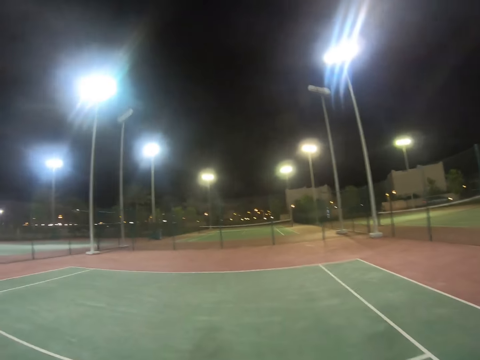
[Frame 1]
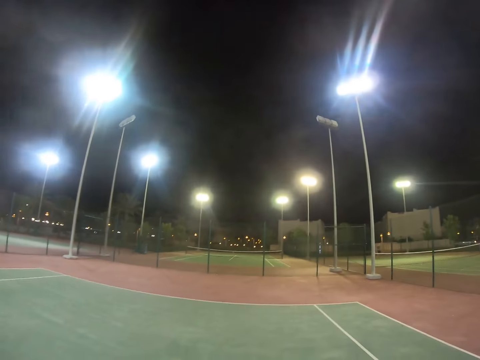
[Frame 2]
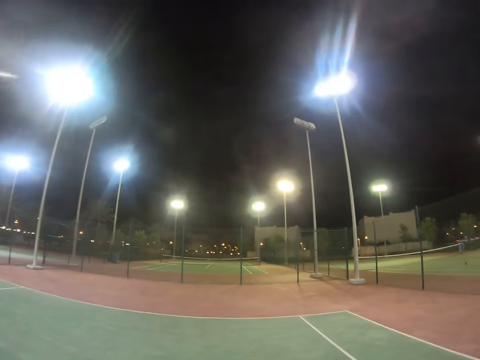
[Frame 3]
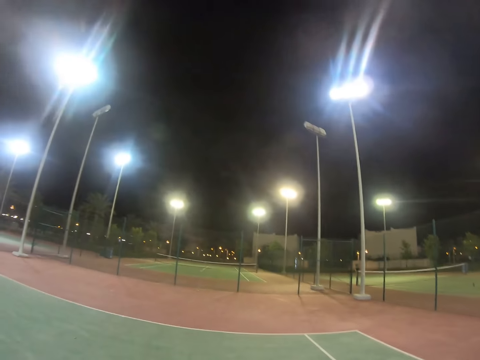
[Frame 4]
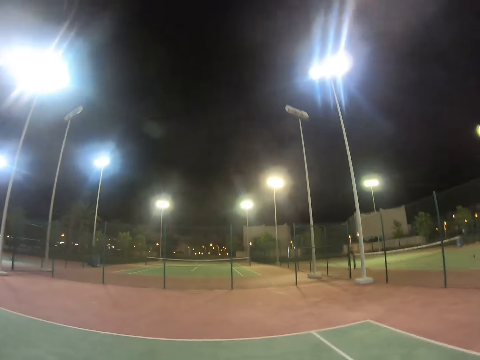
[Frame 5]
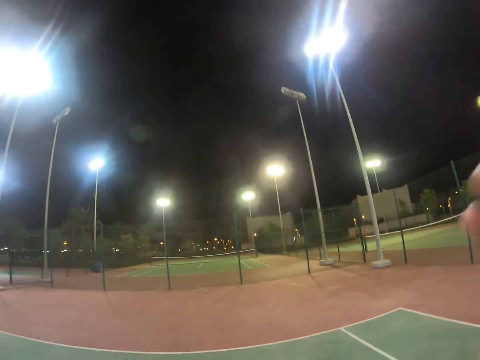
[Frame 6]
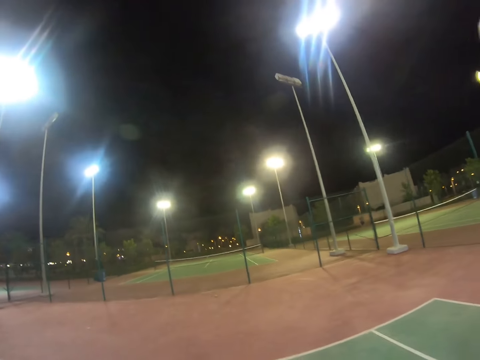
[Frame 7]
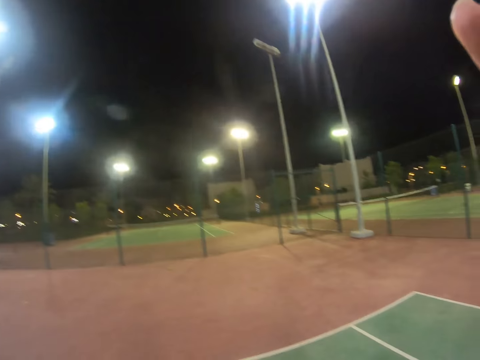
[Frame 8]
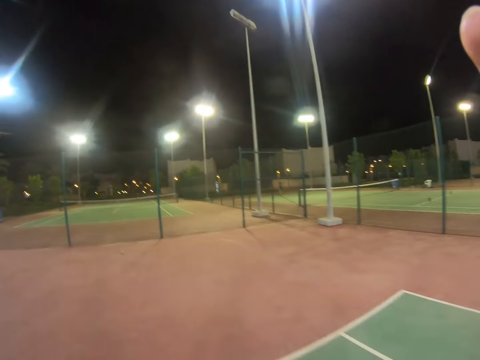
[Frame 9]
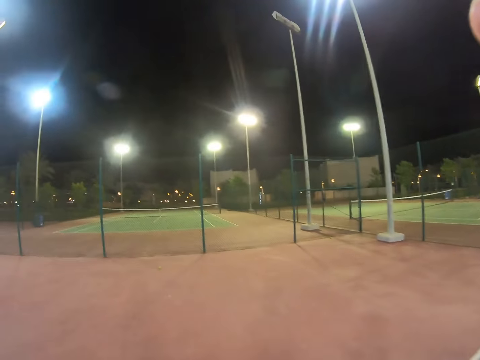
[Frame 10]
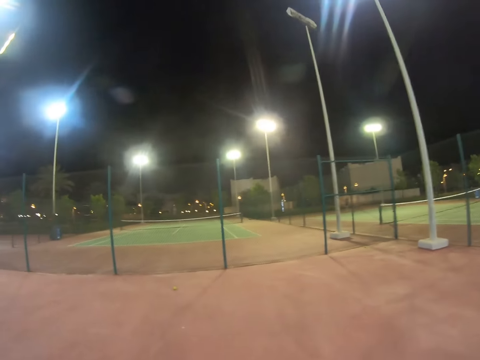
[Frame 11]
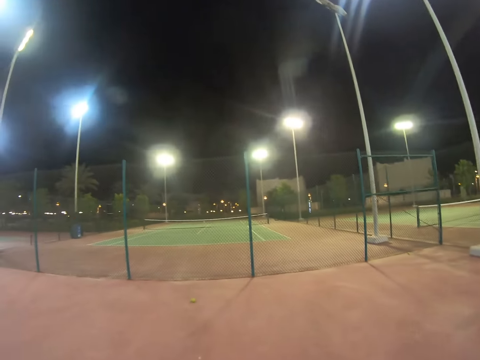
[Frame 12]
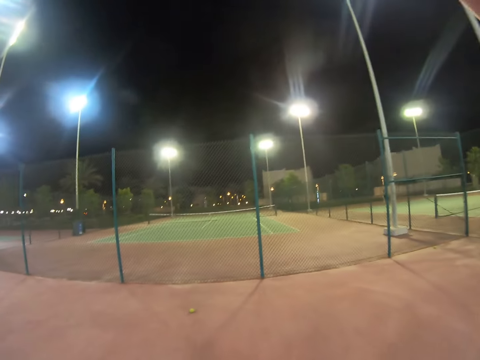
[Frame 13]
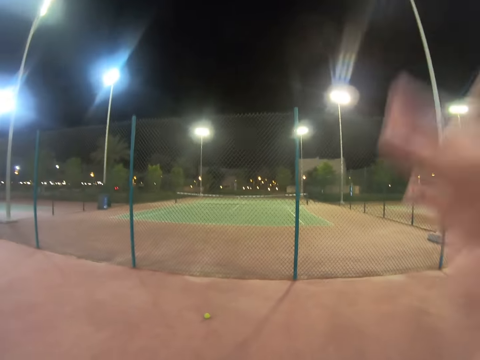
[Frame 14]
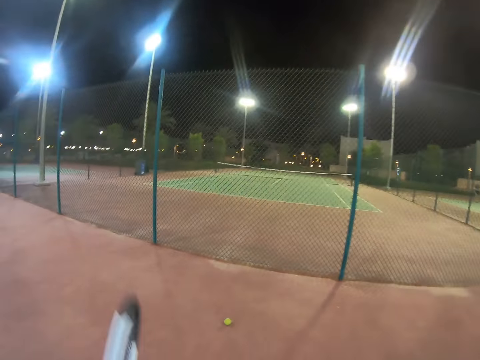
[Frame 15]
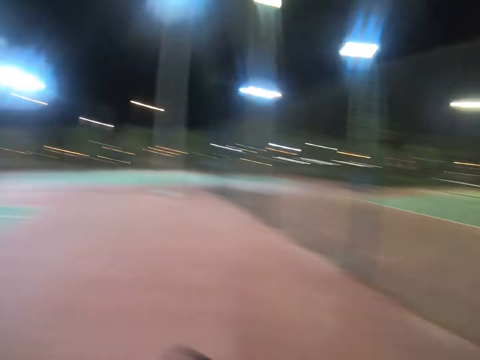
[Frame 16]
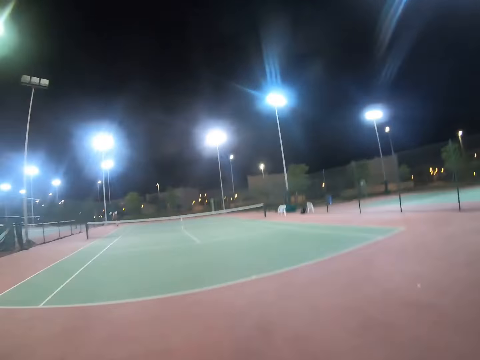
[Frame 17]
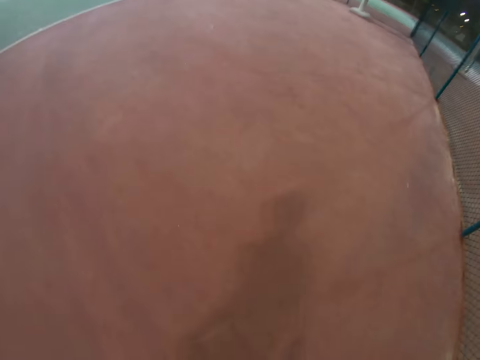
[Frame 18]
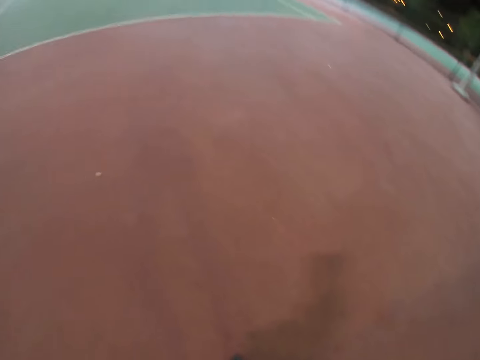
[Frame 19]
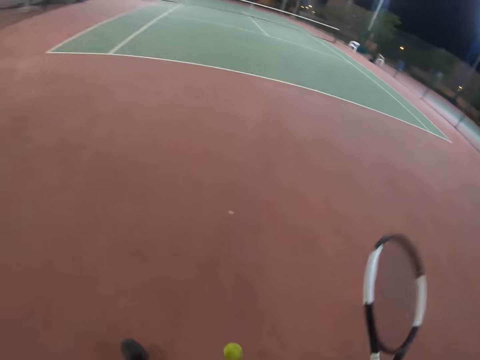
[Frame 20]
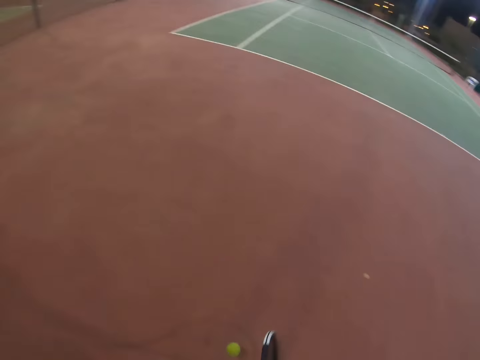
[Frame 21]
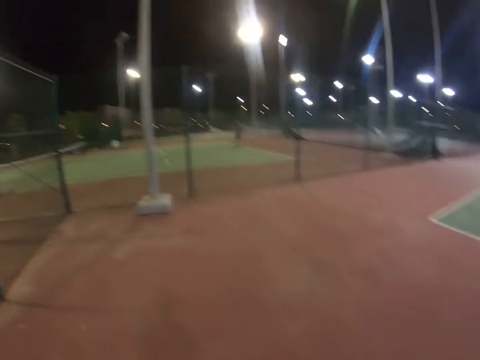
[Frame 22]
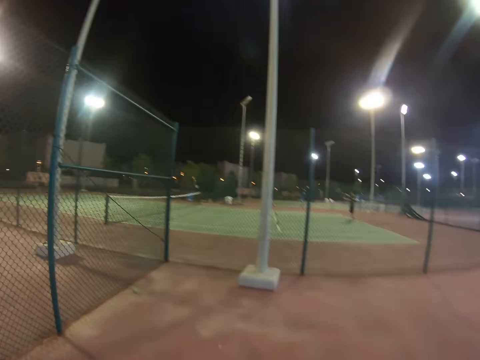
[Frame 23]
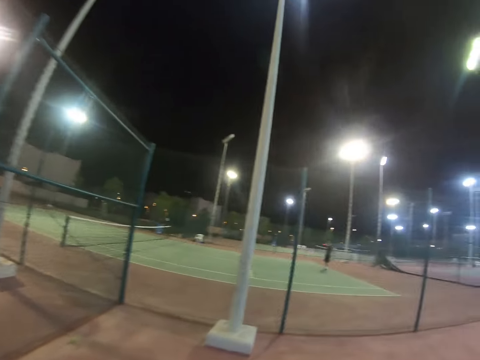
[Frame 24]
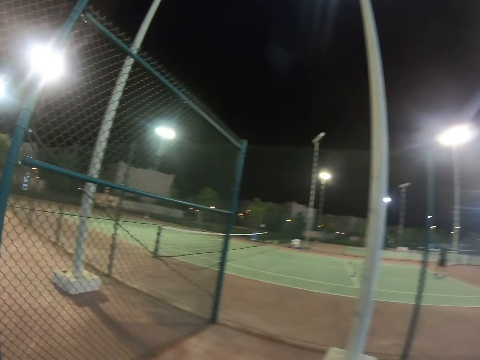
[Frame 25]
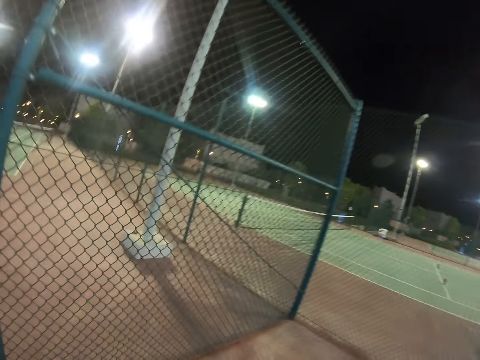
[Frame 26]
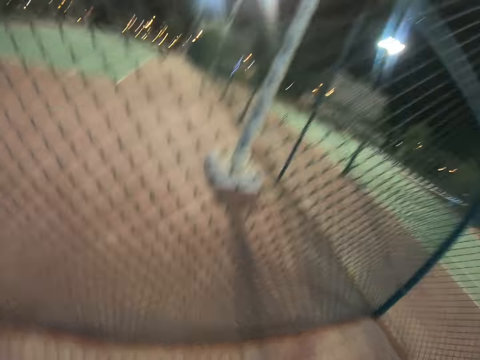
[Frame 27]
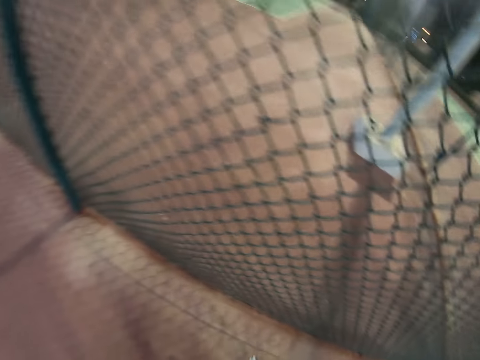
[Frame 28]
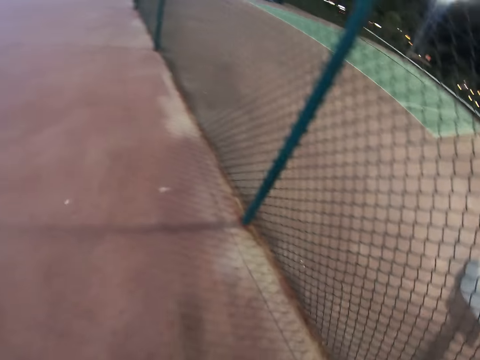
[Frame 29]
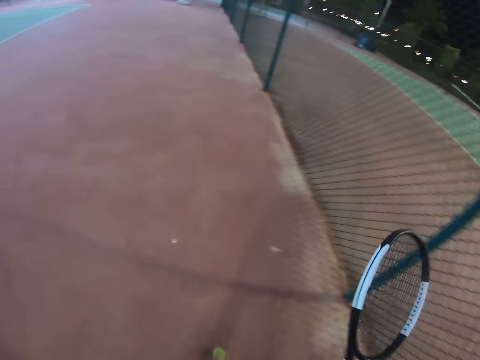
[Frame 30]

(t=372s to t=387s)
The camera wearer looks around the tennis court.

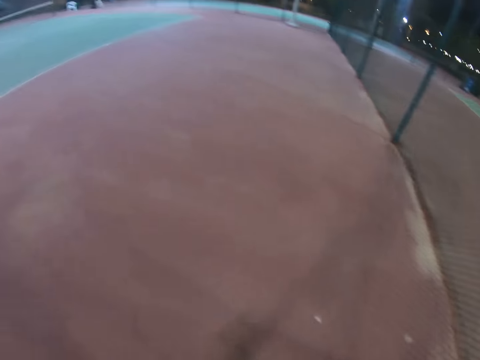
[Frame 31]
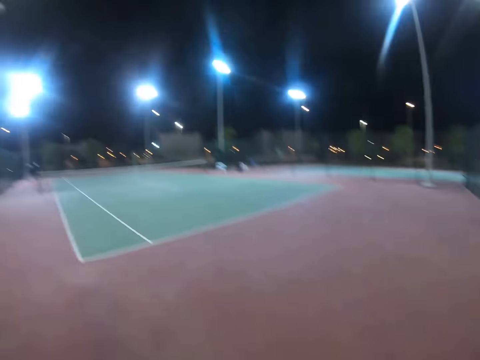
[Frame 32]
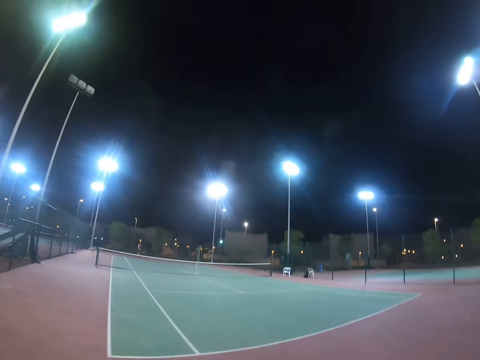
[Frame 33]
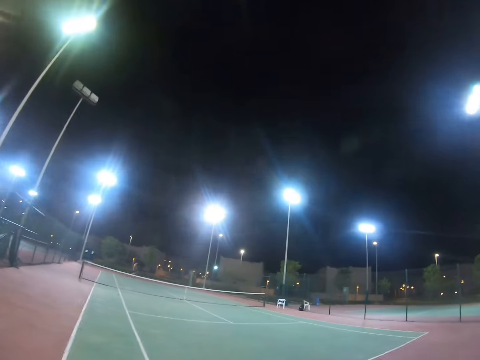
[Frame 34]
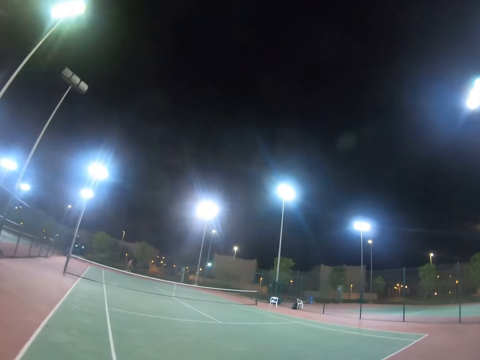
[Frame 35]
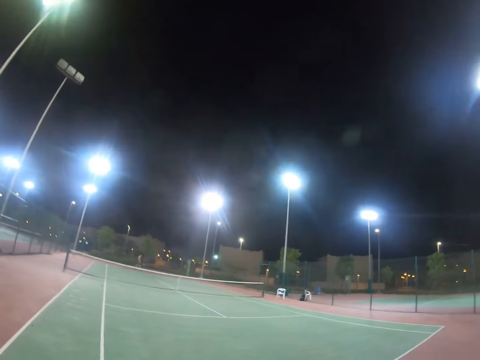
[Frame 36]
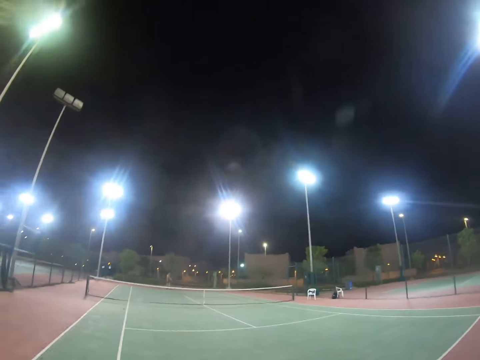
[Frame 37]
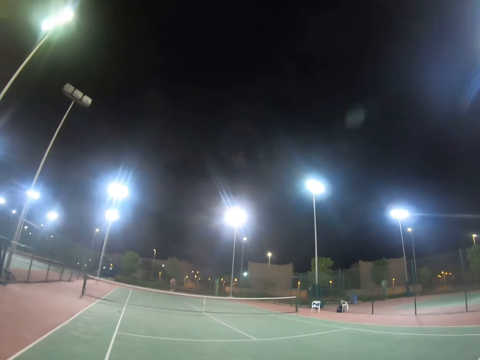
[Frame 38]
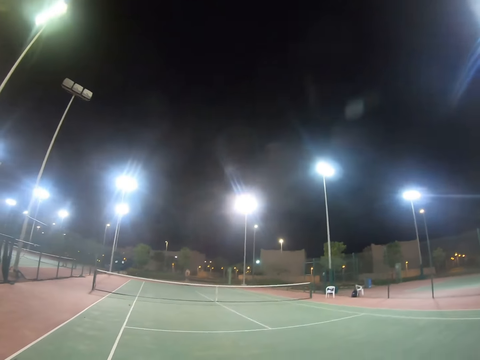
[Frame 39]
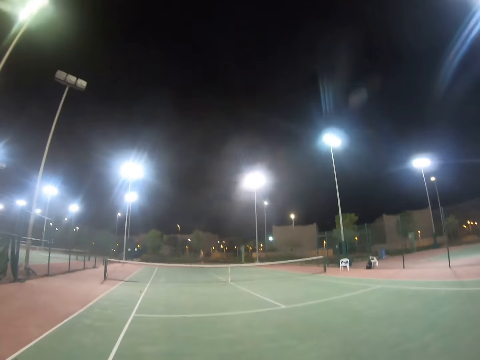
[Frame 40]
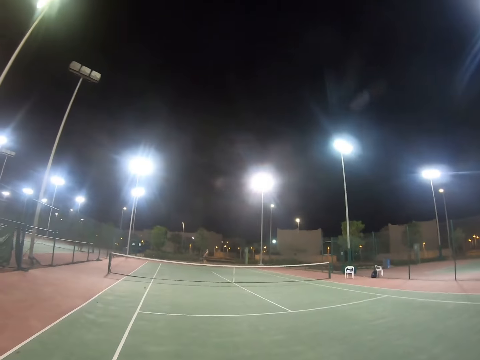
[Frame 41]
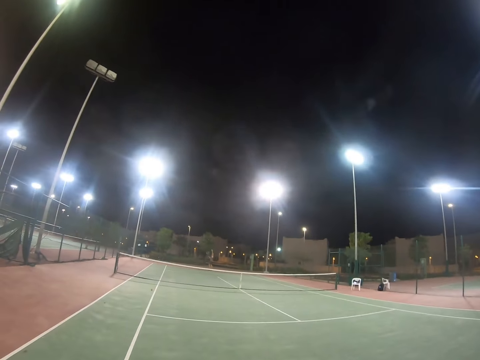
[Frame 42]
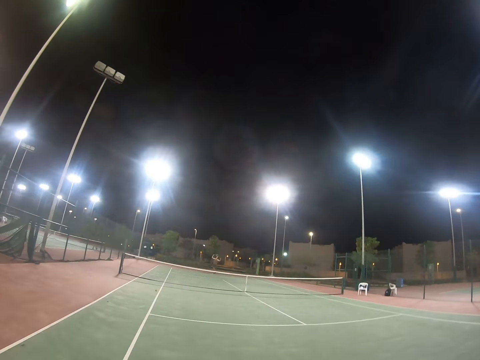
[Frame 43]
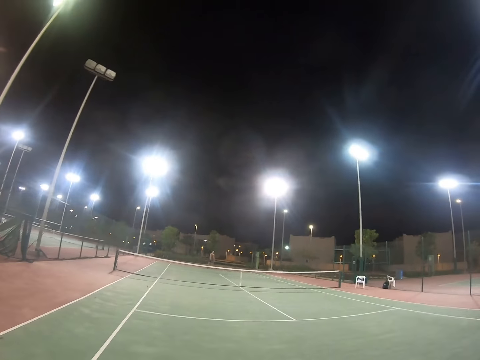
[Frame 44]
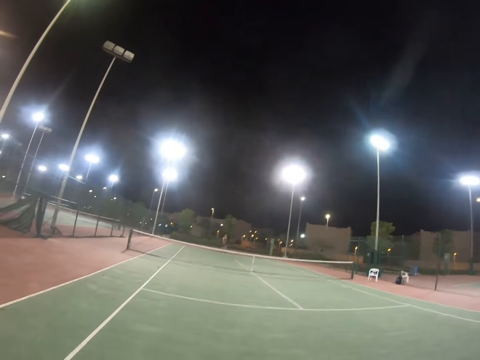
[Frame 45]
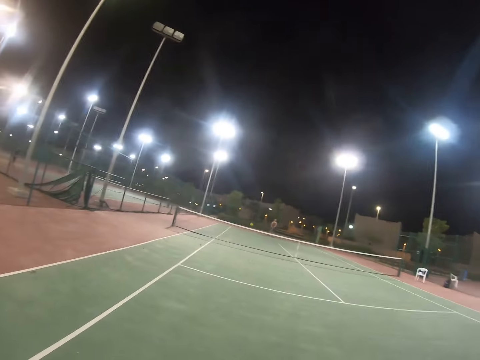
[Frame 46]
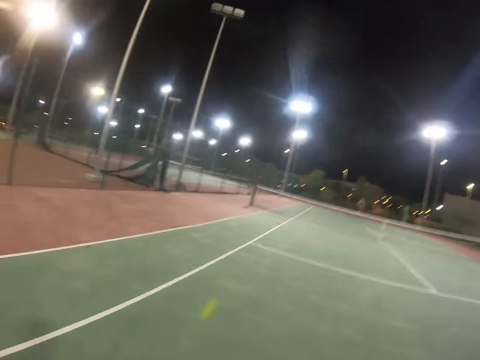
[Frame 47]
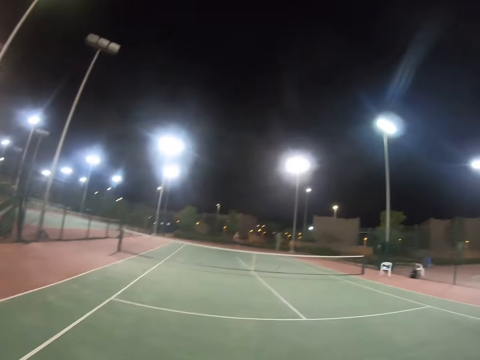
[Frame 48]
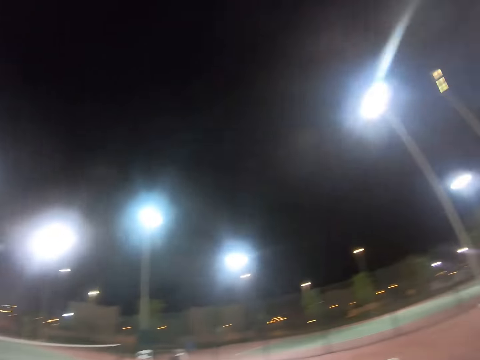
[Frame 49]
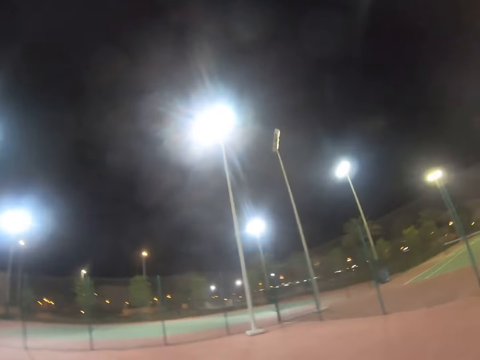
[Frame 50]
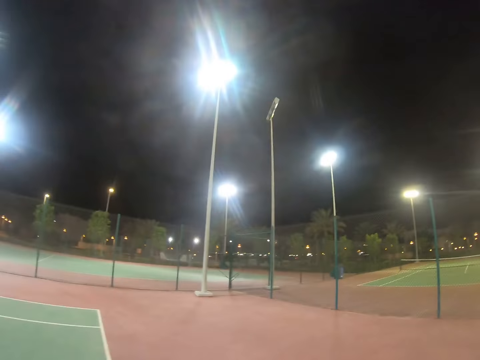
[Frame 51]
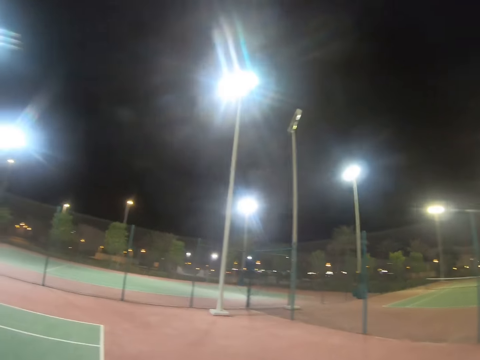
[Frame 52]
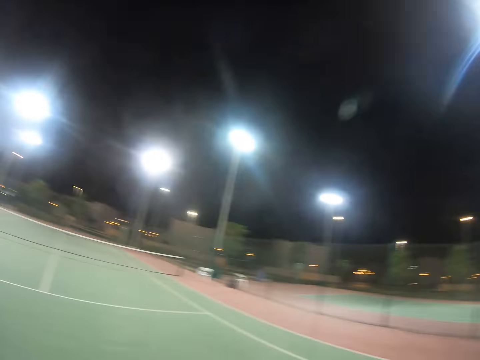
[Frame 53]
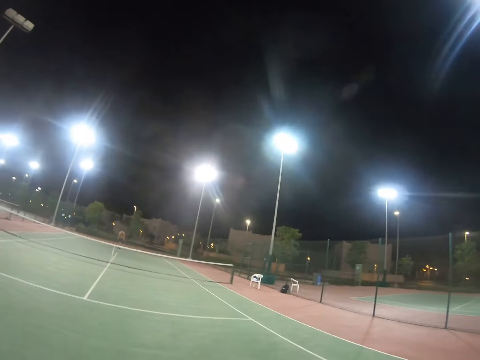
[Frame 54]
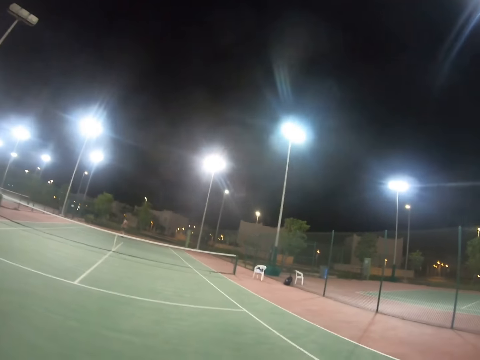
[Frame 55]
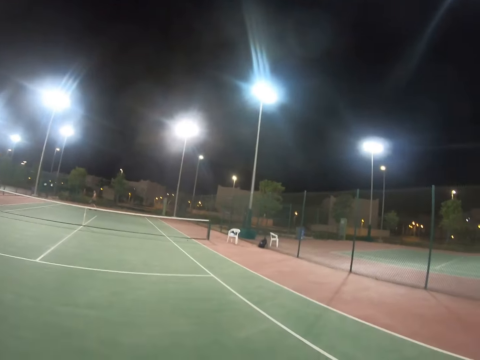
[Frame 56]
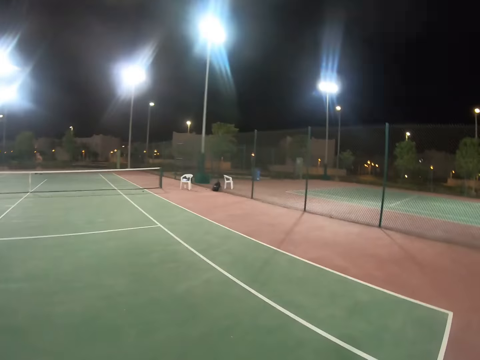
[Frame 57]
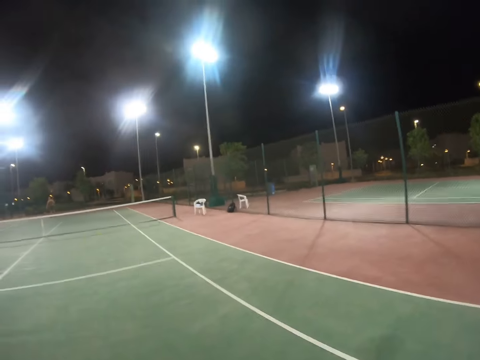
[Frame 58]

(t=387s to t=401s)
A person moves around the tennis court, throws the tennis ball up and hits the tennis ball with the tennis racket. The camera wearer looks around the tennis court. The person walks around the tennis court.
